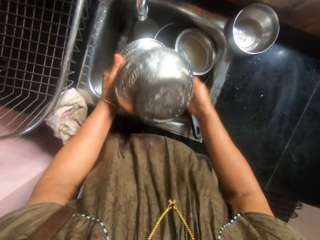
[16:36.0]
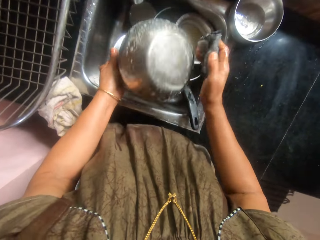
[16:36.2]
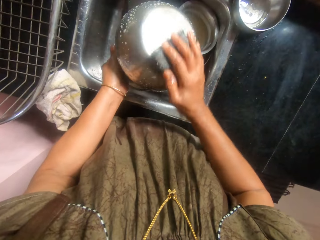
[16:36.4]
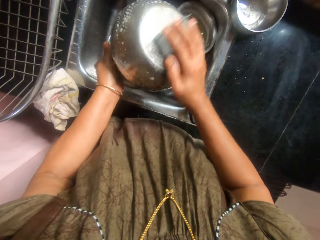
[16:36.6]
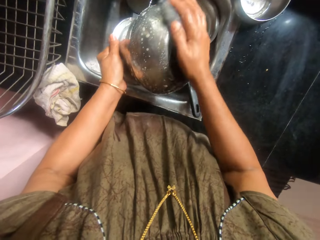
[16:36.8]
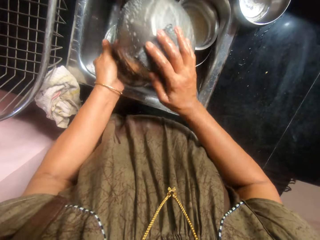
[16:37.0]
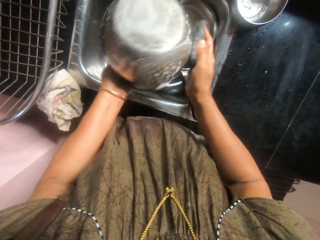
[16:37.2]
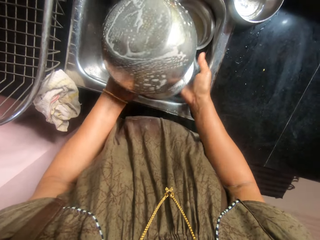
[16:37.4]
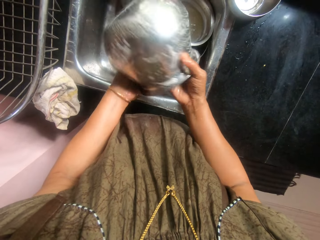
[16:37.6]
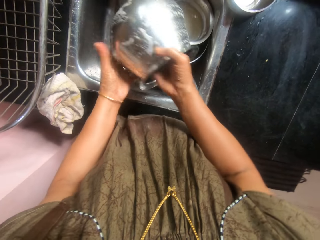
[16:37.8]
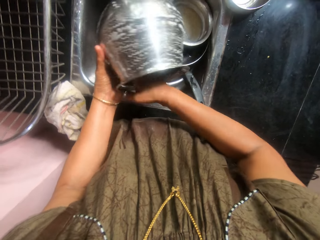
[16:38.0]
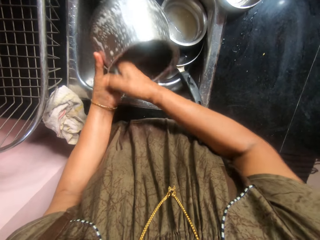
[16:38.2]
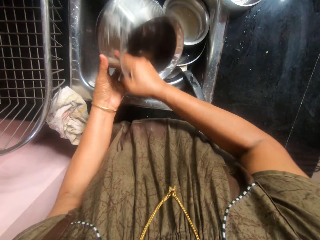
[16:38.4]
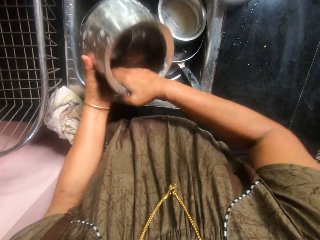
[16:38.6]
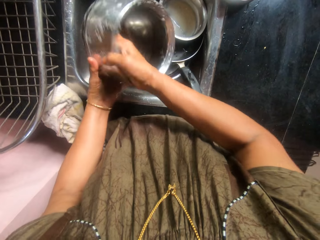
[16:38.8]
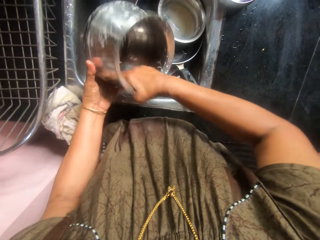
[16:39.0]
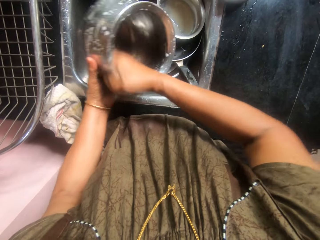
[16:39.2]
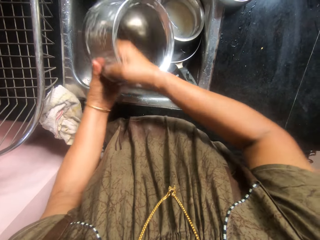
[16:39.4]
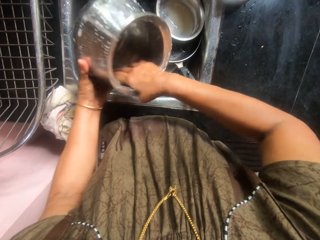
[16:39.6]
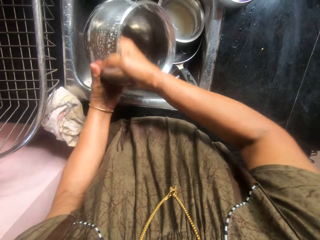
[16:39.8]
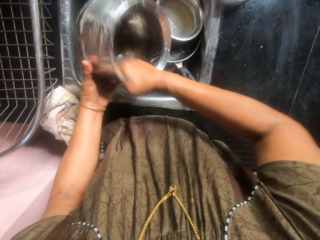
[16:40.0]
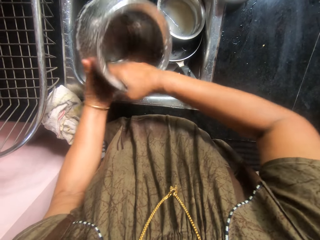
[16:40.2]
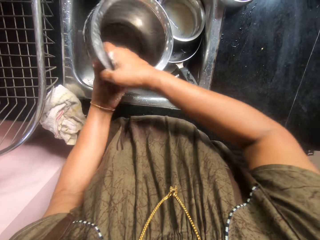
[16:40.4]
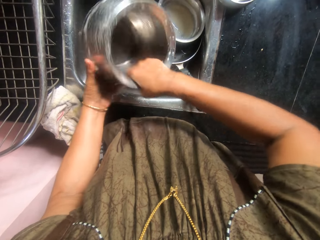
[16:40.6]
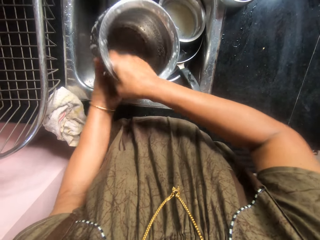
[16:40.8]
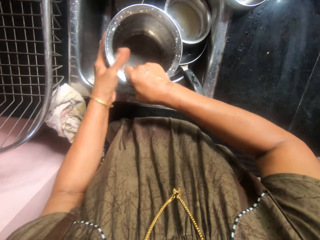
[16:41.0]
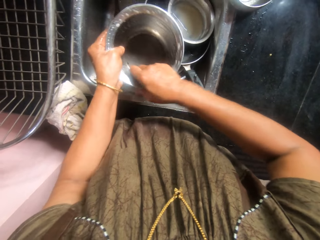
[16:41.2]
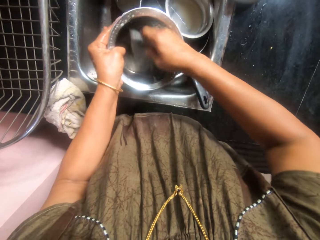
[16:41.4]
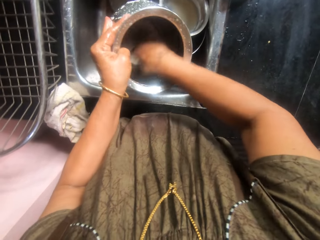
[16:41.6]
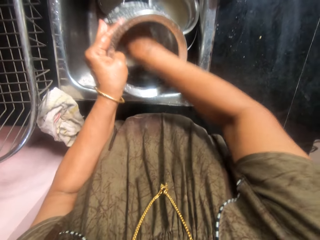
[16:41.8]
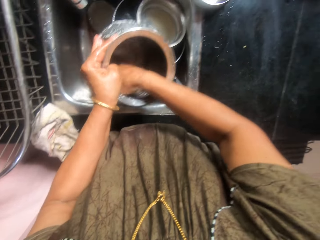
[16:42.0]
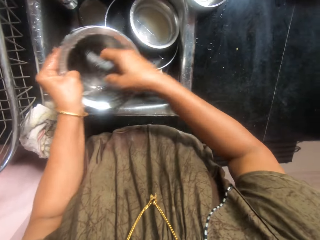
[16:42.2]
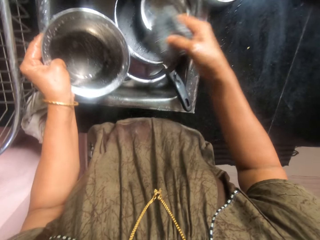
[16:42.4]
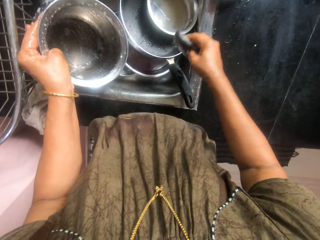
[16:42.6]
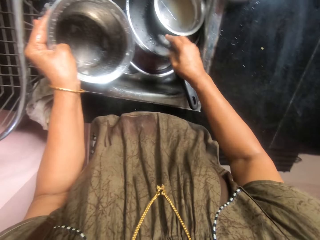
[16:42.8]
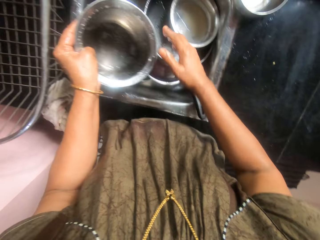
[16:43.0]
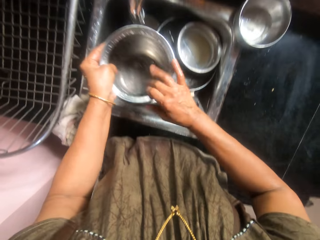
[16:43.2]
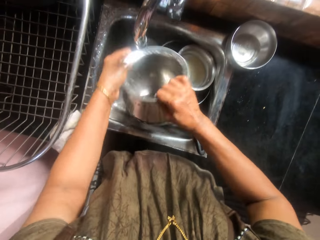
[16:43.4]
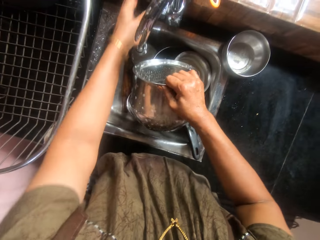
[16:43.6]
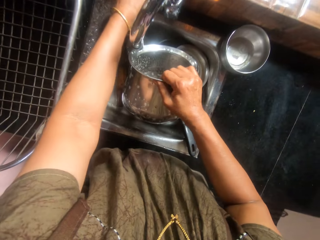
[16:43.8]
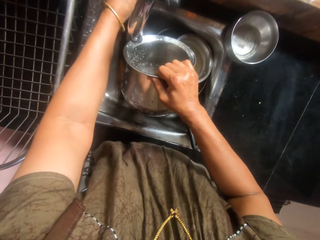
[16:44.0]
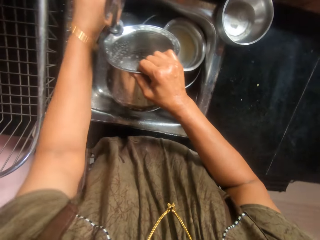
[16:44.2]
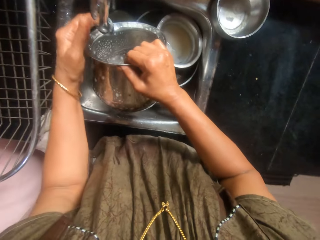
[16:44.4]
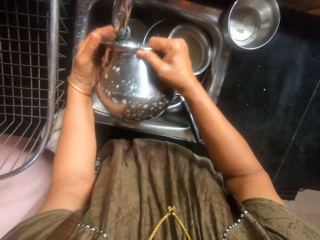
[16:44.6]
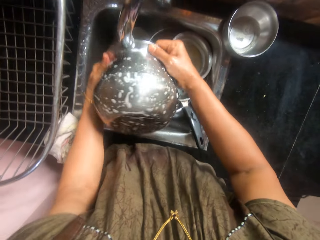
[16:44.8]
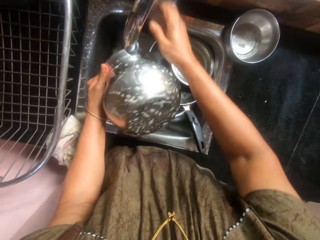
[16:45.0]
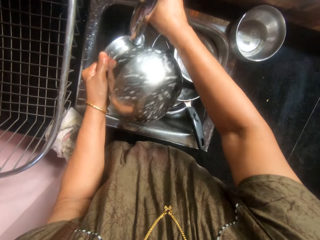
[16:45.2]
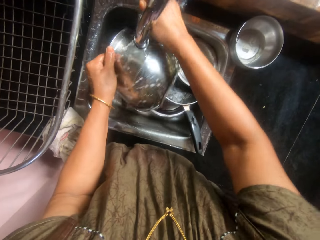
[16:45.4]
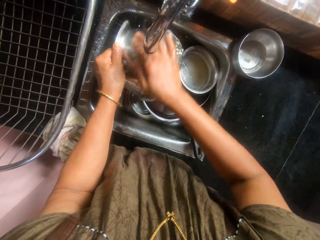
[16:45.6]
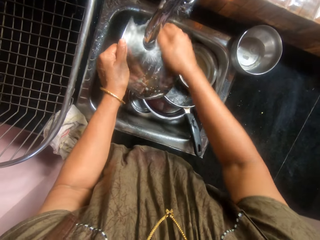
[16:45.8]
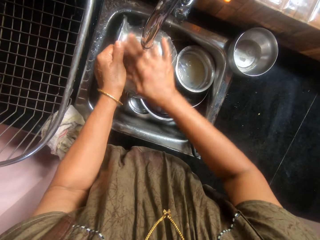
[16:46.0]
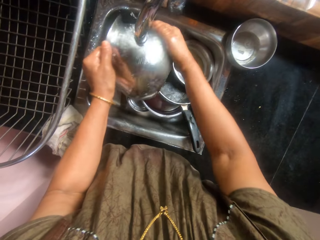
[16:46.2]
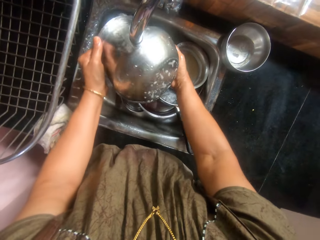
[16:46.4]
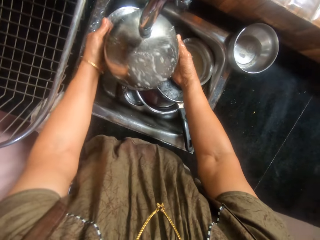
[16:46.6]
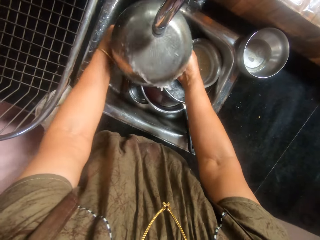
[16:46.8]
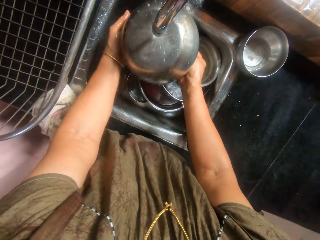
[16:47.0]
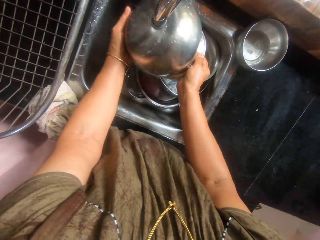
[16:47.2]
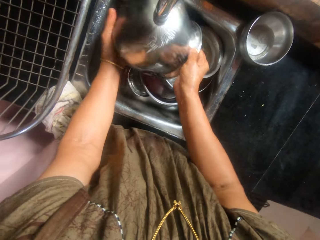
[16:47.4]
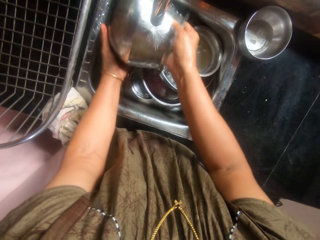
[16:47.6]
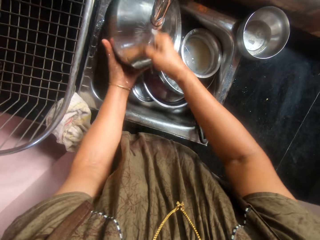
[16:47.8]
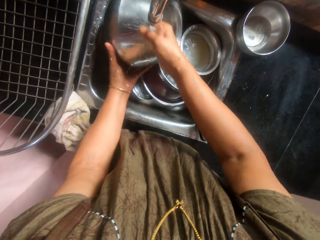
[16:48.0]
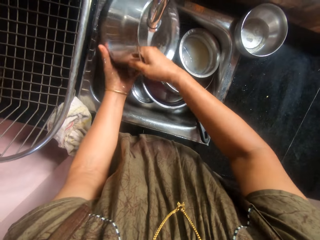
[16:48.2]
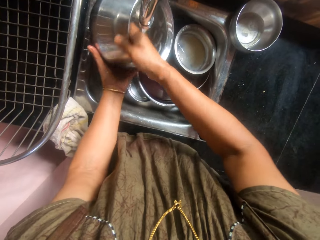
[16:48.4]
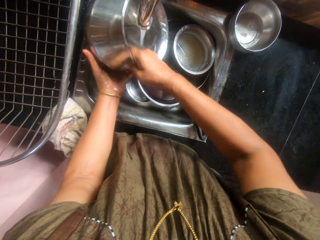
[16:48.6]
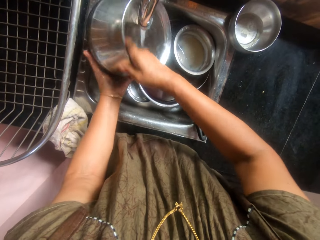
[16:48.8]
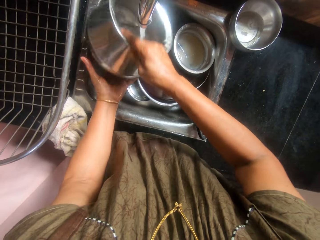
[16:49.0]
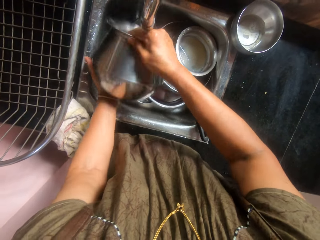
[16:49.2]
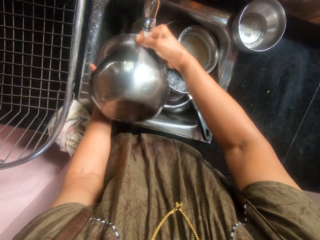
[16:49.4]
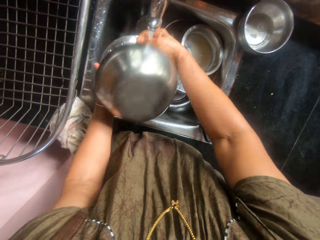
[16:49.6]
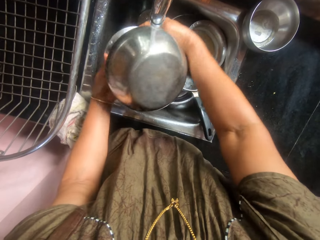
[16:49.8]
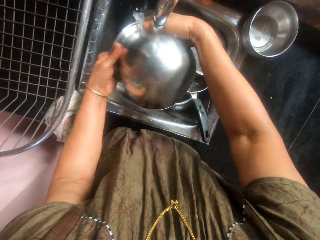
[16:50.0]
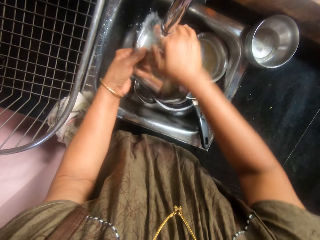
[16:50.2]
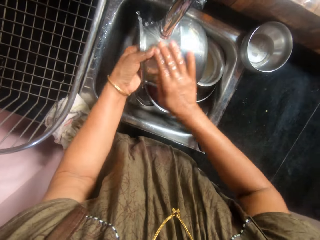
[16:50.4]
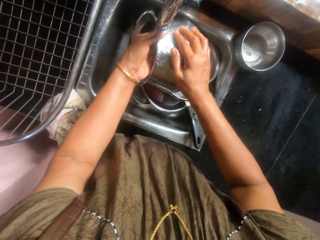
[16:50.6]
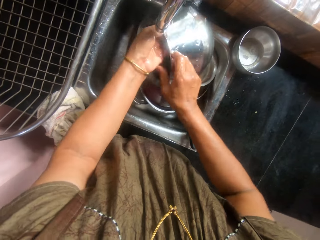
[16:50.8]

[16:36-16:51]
The camera wearer drops the sponge in the sink. They turn on the faucet. They rinse the pot.

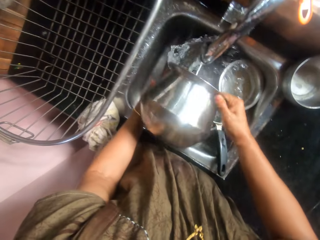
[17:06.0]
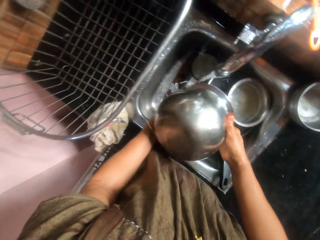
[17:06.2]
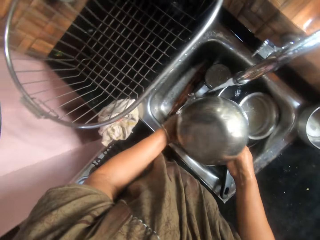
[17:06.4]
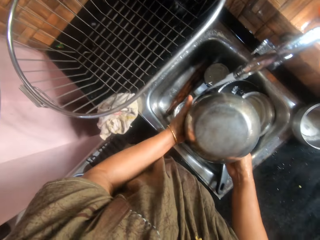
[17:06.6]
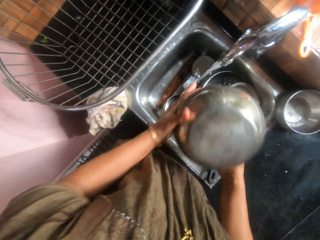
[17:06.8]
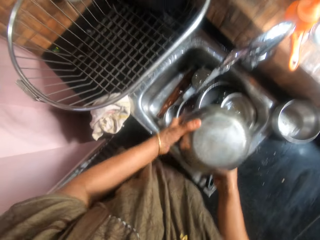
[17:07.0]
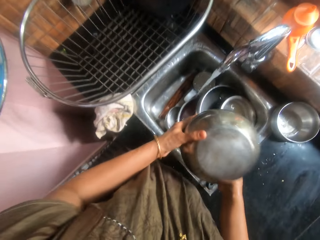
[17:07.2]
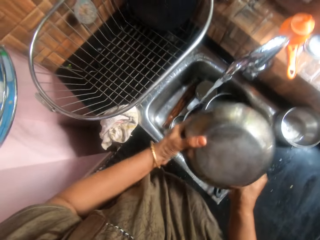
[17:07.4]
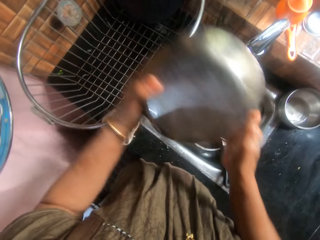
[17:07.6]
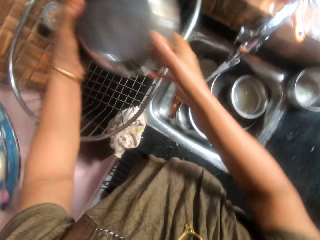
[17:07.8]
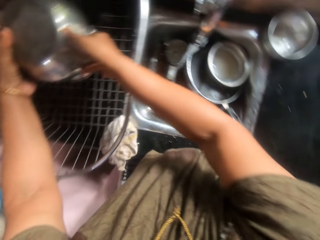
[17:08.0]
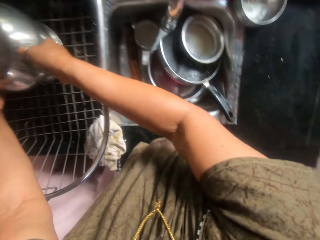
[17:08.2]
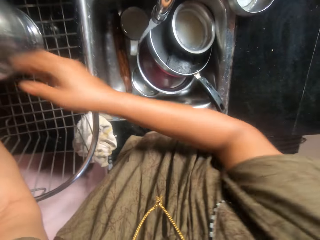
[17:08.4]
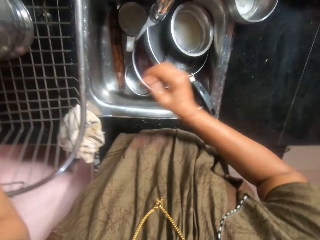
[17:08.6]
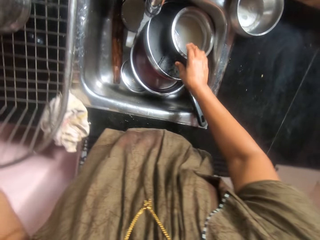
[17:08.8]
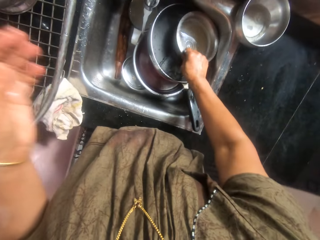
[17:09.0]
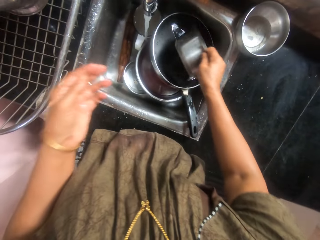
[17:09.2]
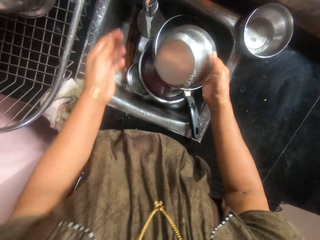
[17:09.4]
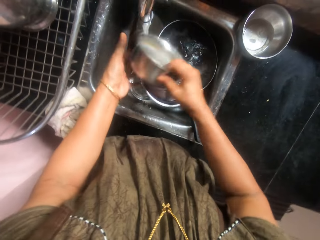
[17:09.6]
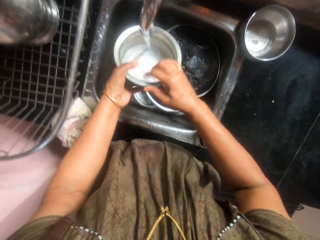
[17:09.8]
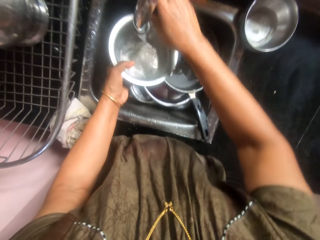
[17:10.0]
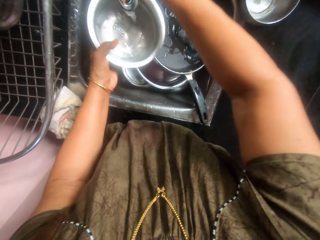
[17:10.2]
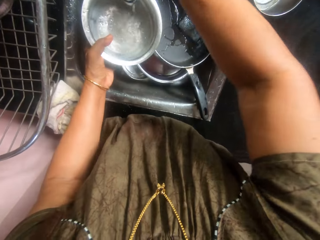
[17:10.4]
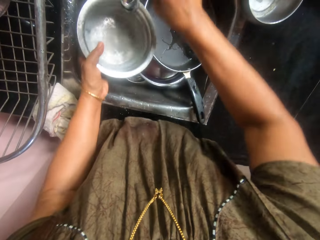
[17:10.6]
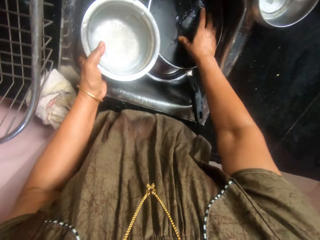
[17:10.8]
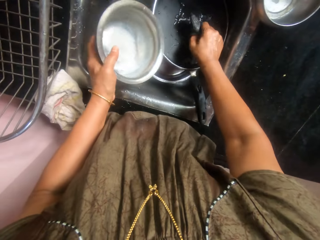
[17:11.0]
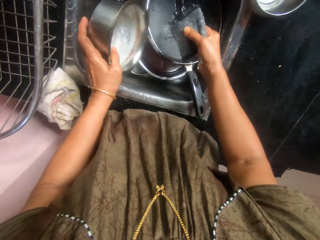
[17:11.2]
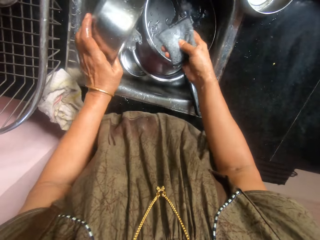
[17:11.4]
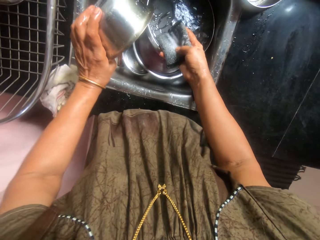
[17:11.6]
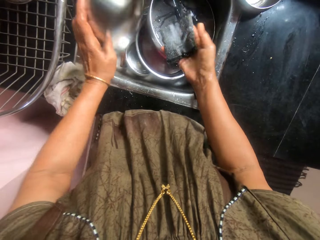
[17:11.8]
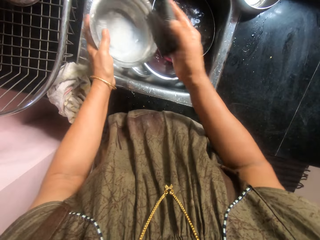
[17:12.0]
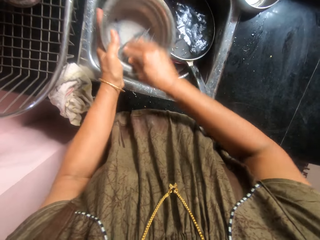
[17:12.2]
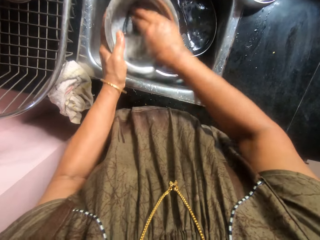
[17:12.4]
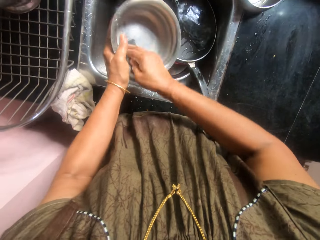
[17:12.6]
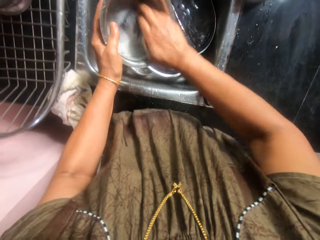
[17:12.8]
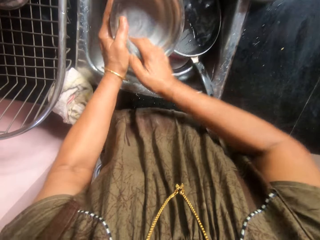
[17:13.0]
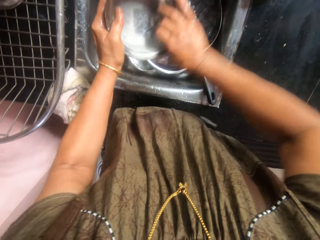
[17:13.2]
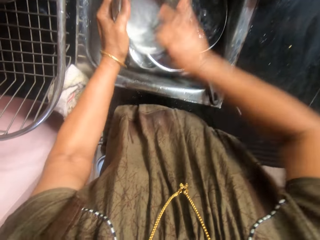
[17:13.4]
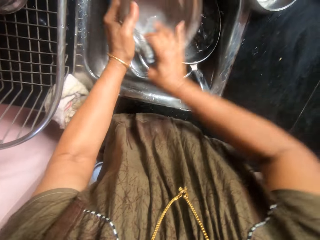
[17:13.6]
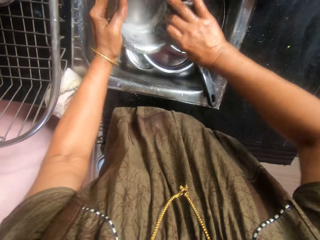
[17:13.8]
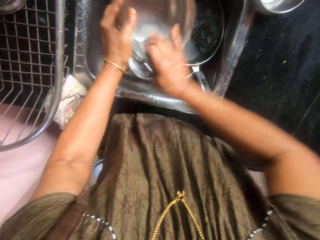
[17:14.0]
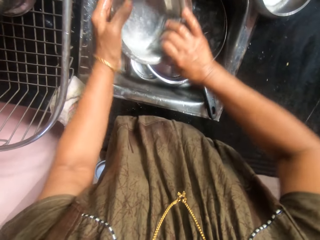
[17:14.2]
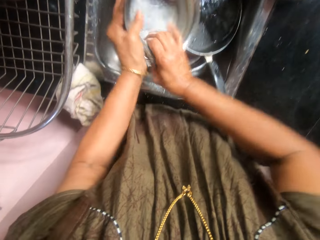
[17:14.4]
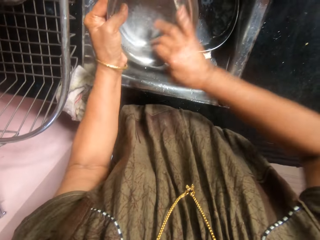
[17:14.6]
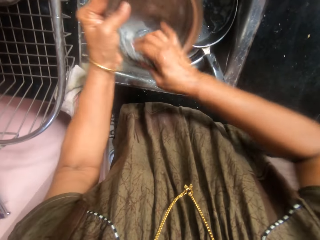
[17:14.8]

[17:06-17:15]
The camera wearer places the pot in the sink basket. They pick a stainless bowl from the sink. They turn off the faucet. They fetch water with the bowl. They pick the sponge from the sink. They wash the bowl with the sponge.
